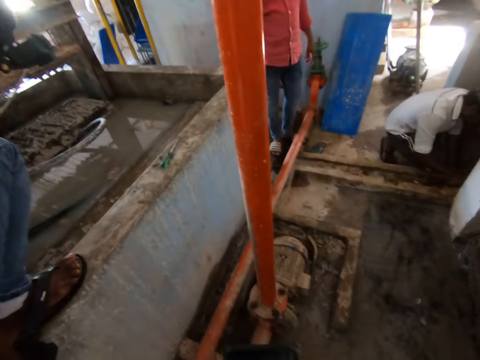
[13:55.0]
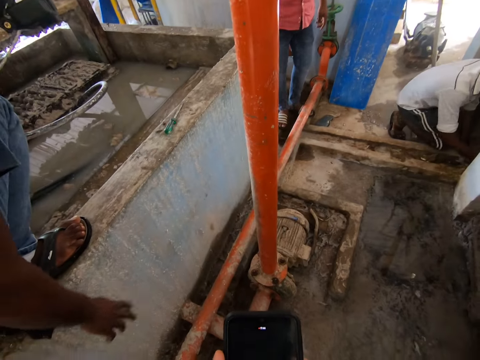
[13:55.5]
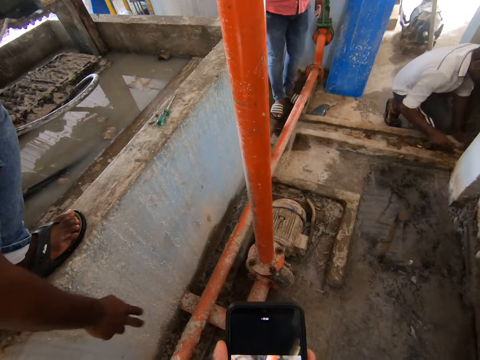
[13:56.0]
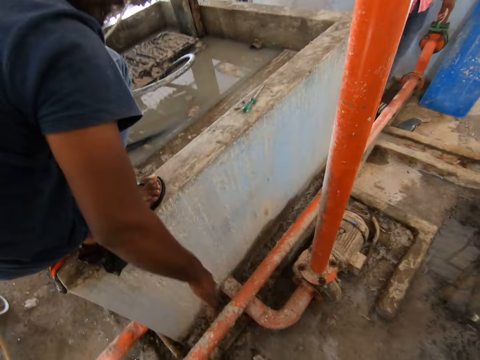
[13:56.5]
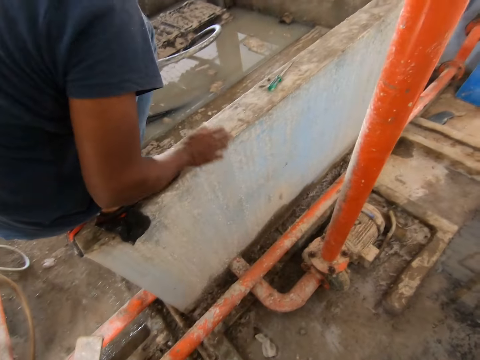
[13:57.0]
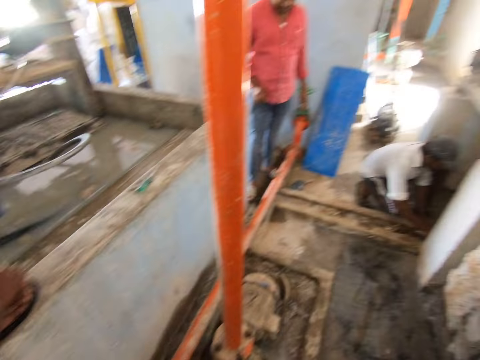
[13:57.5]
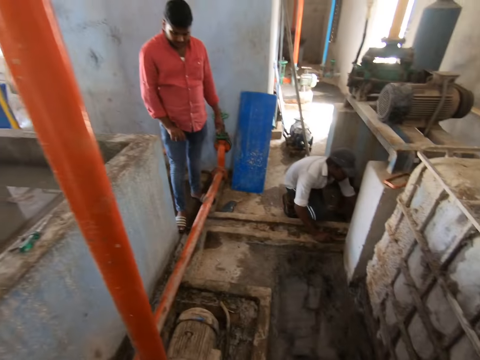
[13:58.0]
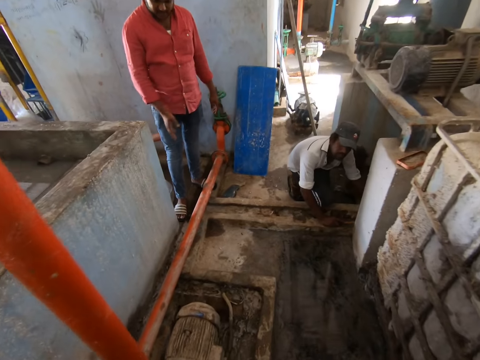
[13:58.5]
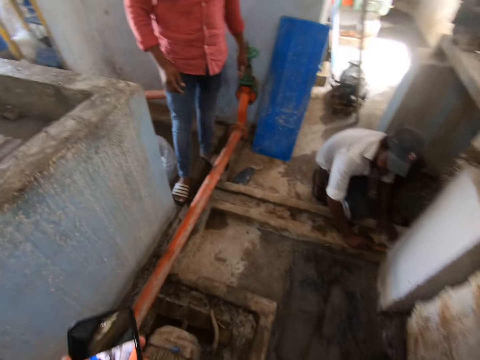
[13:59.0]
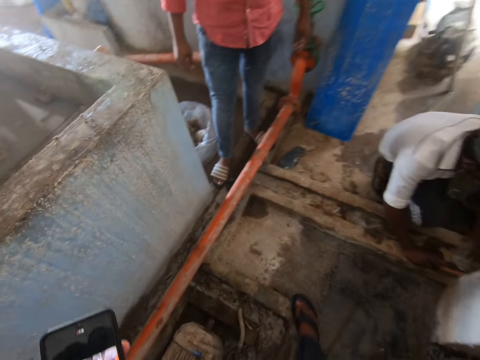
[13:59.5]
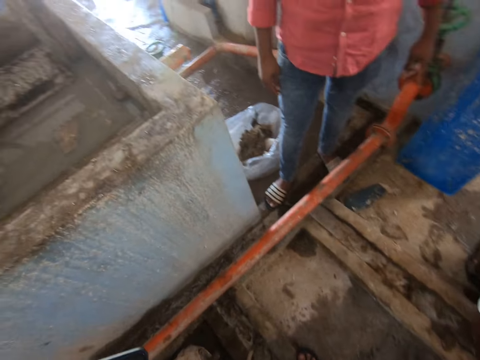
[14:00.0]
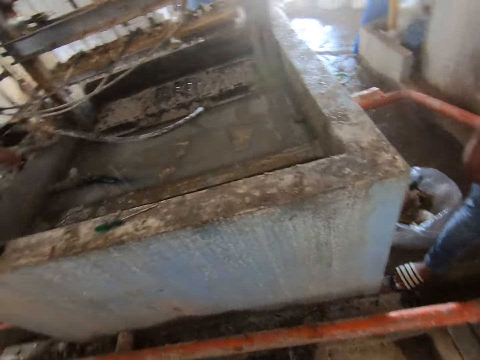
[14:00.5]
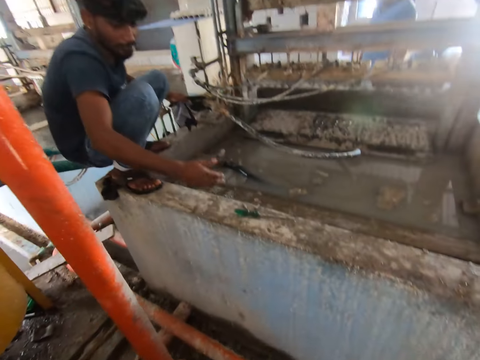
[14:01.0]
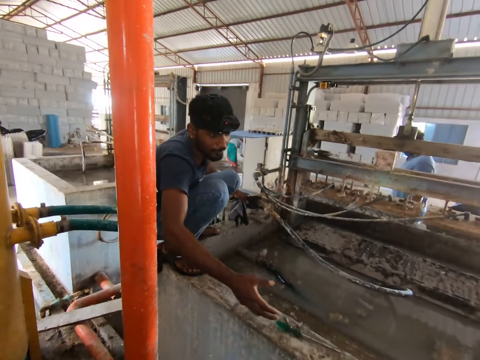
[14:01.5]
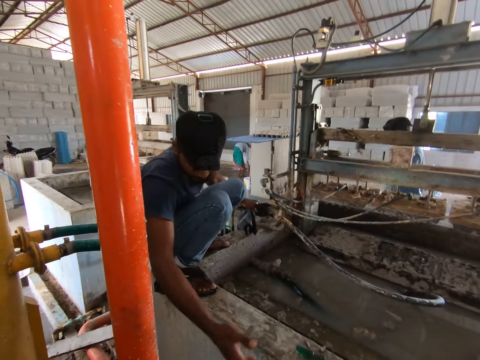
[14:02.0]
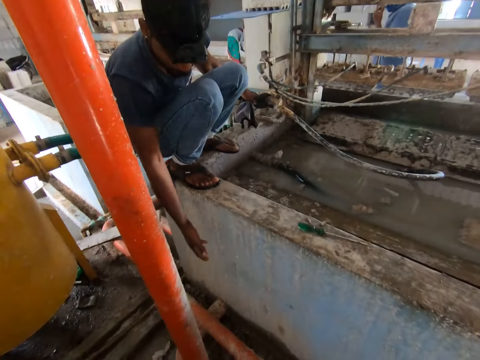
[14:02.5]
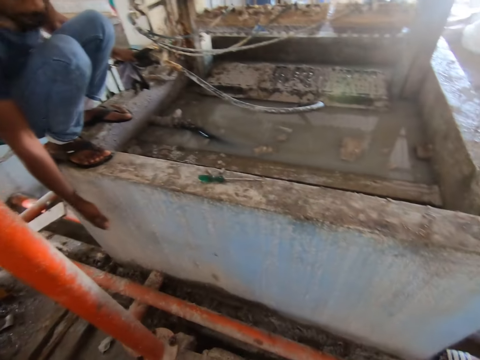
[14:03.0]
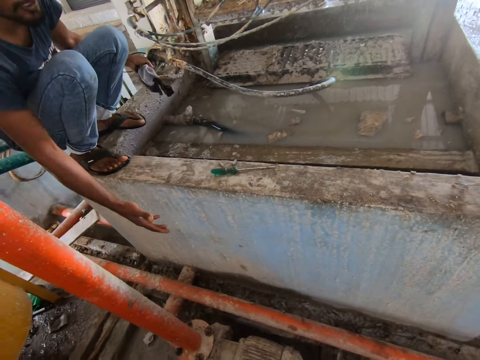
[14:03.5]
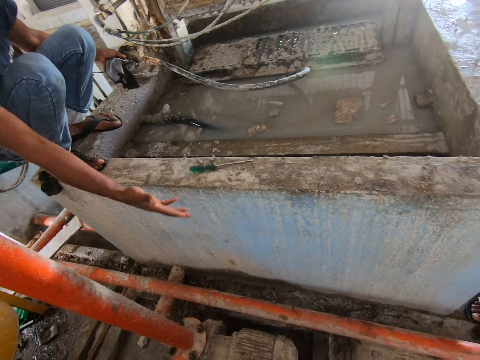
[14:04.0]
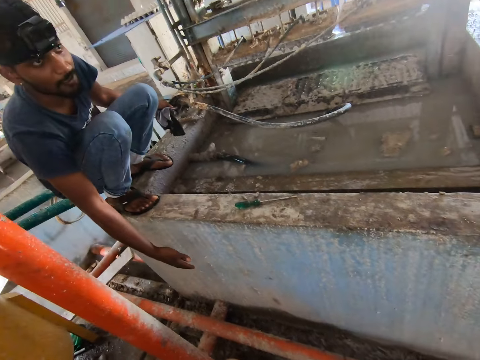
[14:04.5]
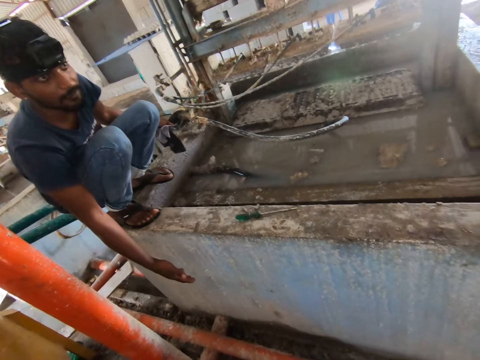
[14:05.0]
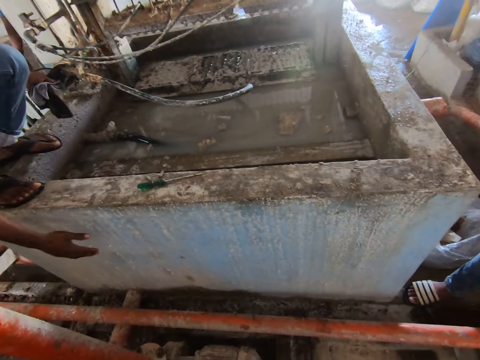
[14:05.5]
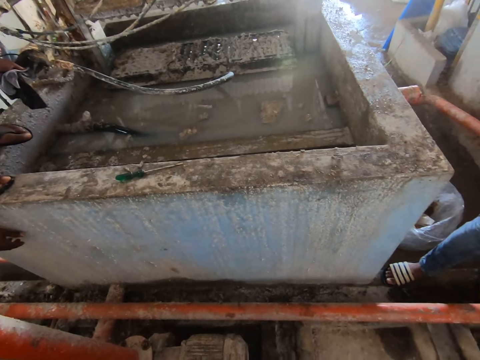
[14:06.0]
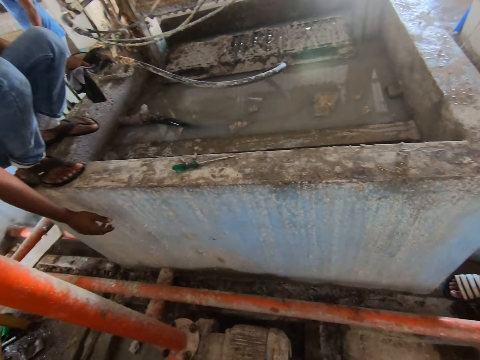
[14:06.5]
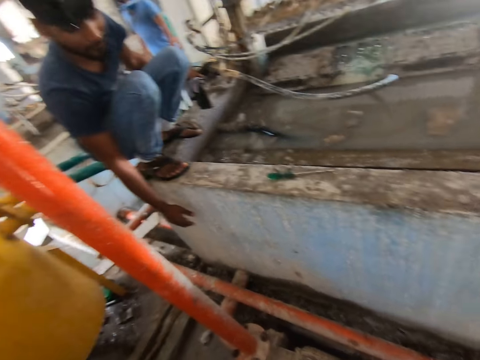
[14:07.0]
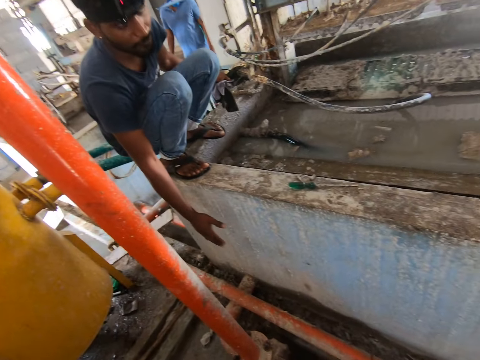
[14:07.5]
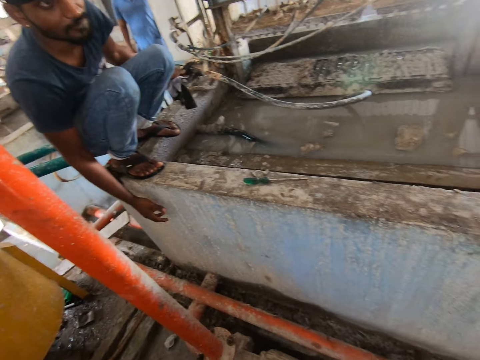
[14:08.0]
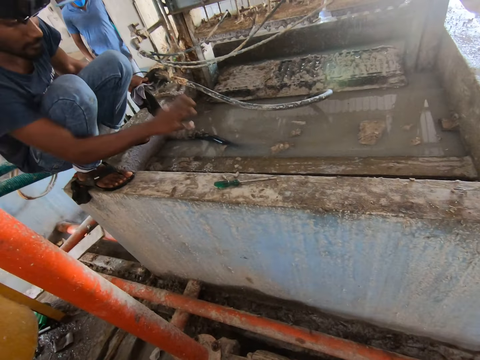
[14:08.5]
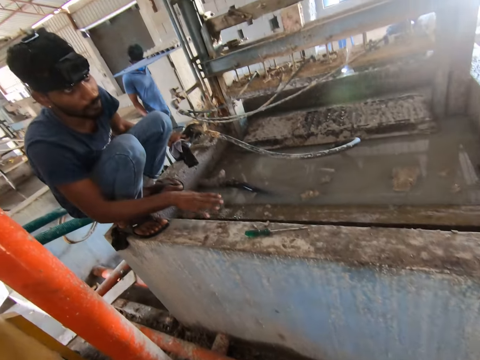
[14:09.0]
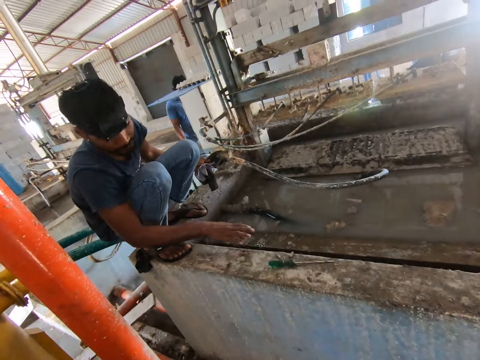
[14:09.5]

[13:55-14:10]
The camera wearer interacts with a man. They use a phone. They interact with the man. They interact with another person. They walk on the floor at the site. They look around the room. The man talks to another man.

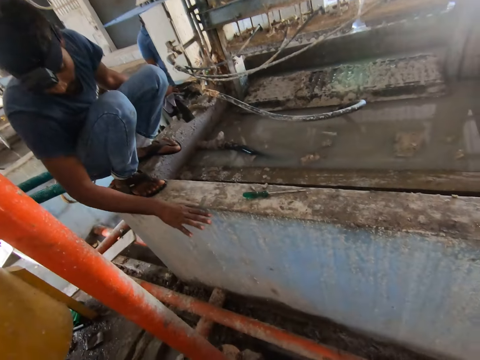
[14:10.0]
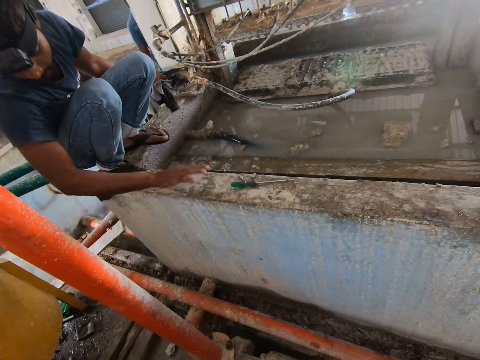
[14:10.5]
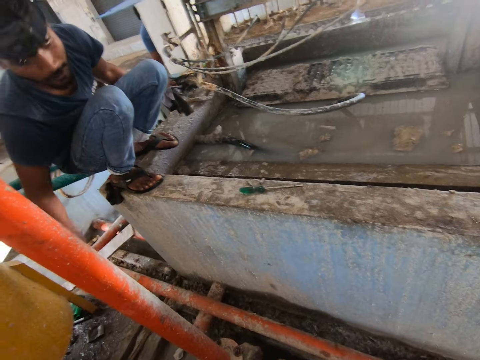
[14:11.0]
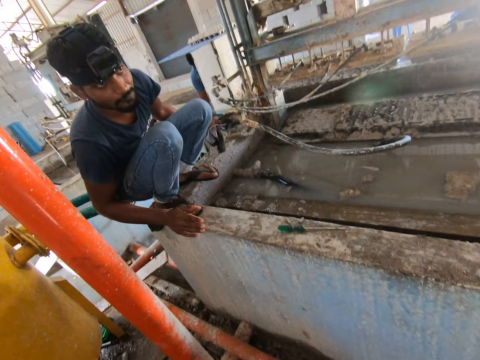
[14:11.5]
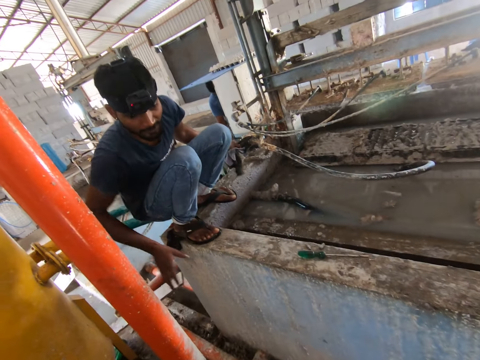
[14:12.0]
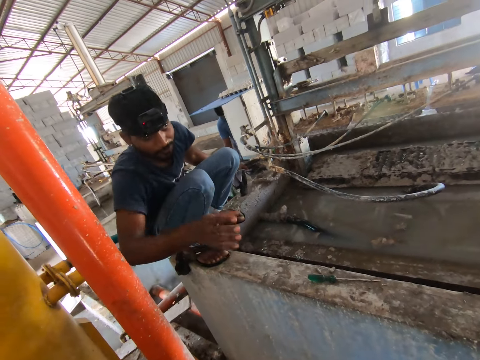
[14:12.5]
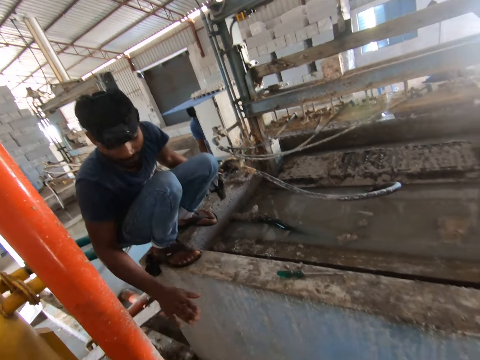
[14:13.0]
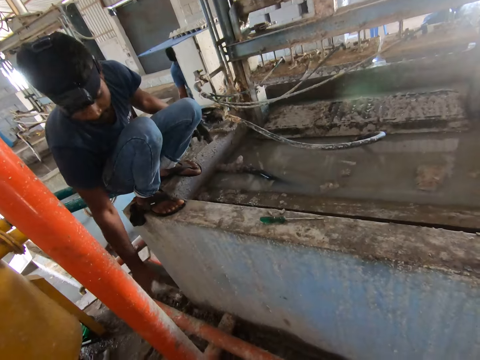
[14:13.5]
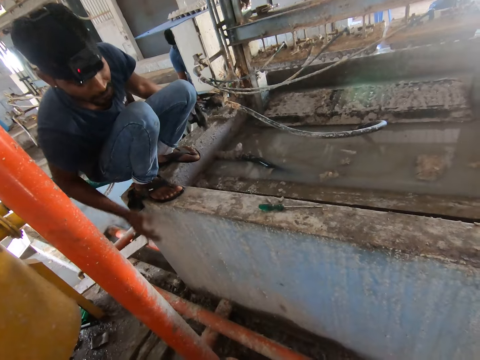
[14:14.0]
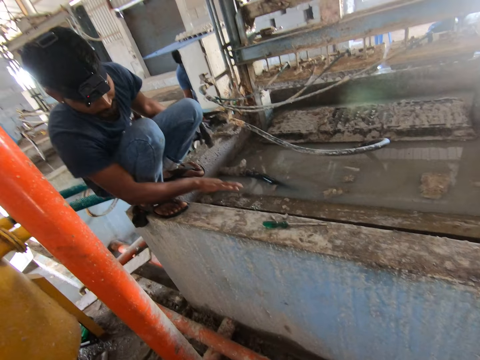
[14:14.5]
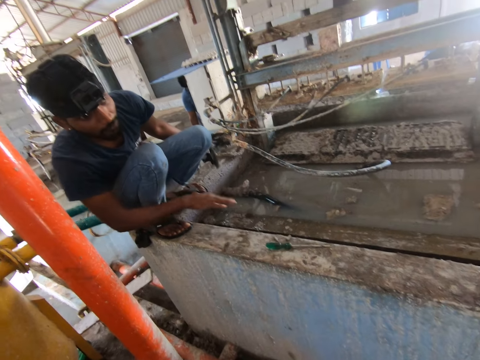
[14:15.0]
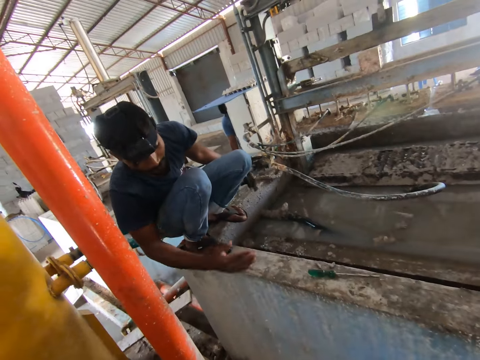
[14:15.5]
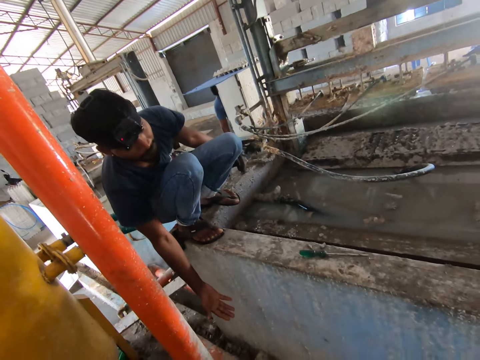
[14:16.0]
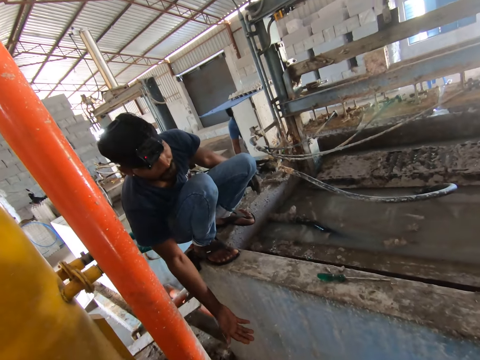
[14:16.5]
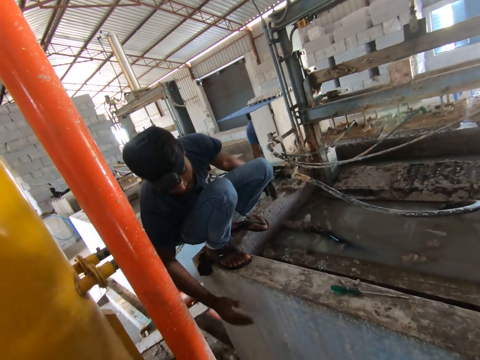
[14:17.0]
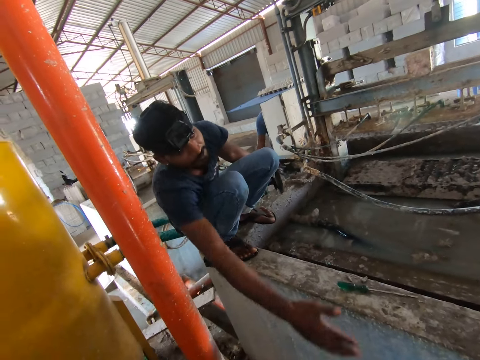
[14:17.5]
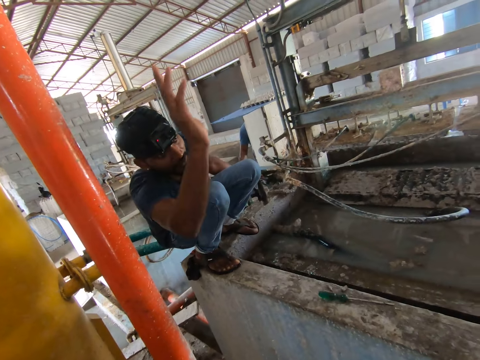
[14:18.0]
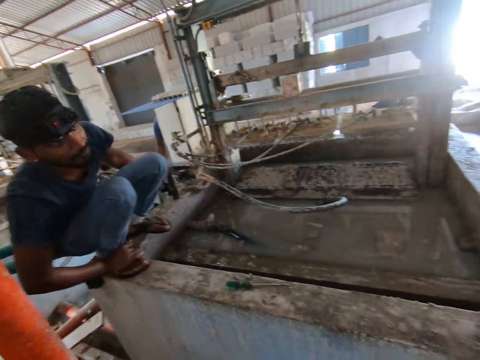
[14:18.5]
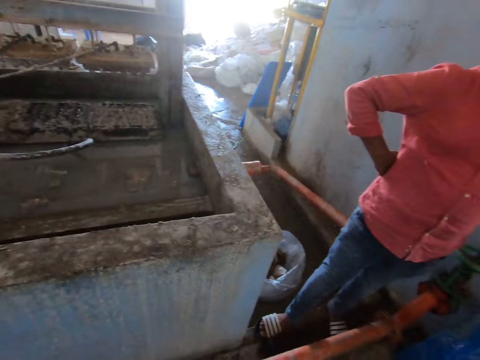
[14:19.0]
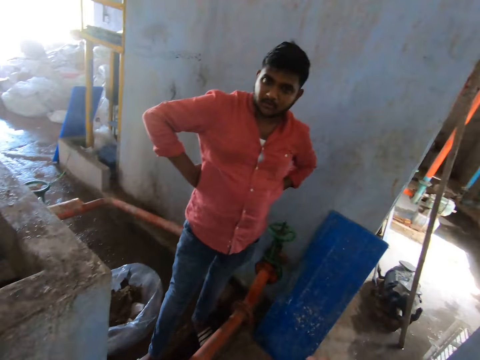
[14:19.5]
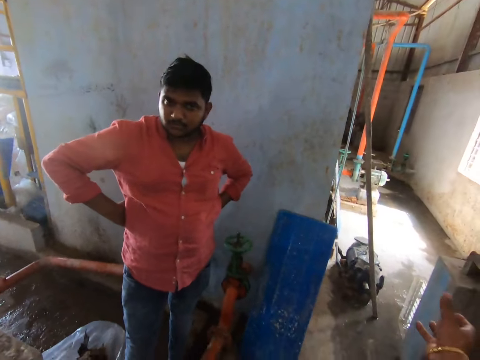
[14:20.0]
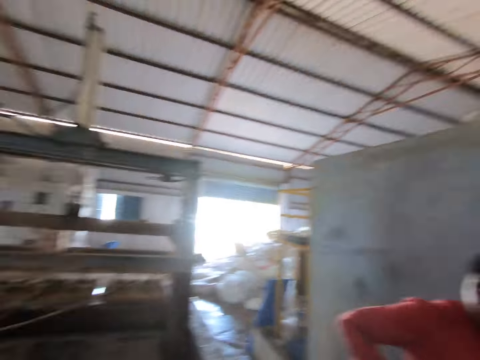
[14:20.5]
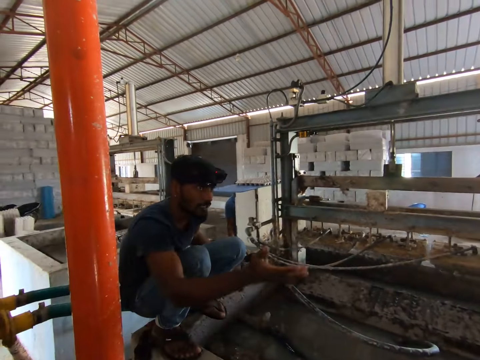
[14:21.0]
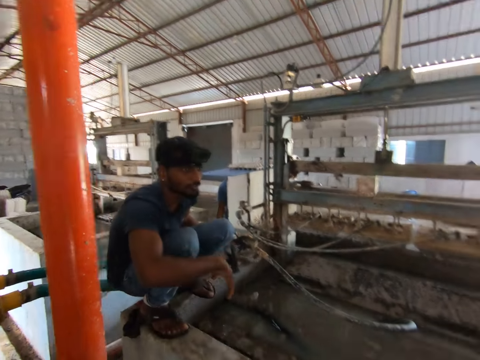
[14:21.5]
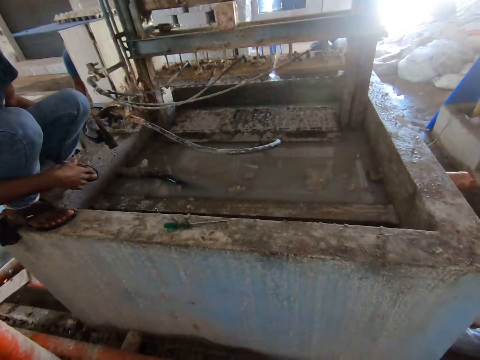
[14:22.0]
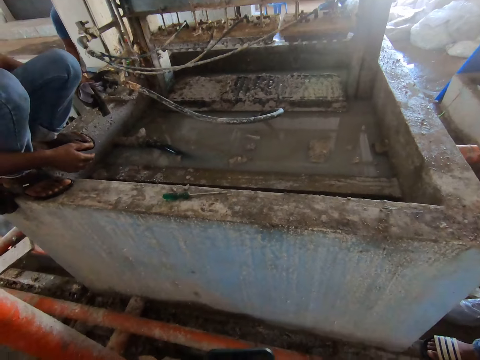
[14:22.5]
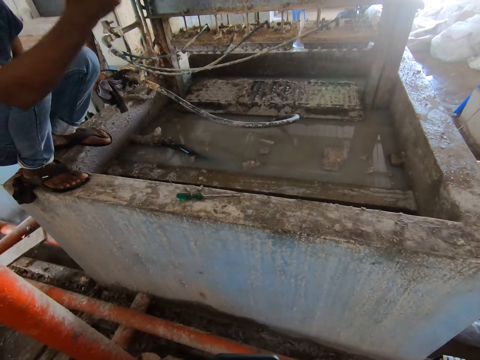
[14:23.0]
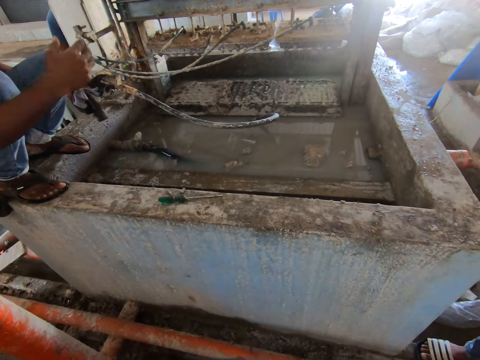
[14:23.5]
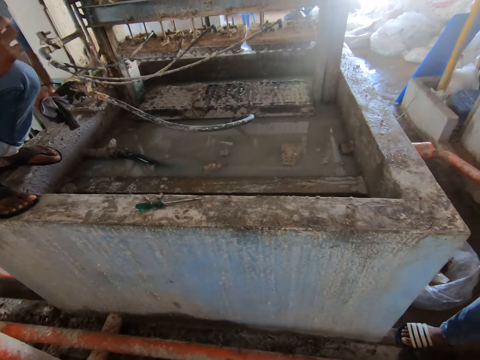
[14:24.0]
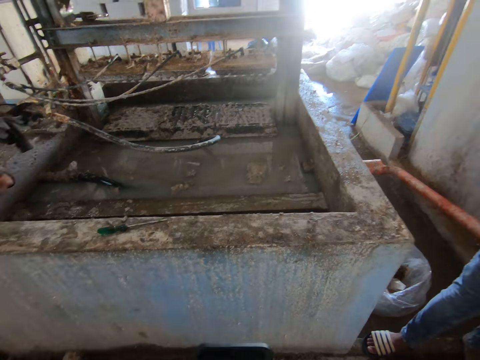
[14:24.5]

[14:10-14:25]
The camera wearer looks around. They interact with a man. Another man talks.
